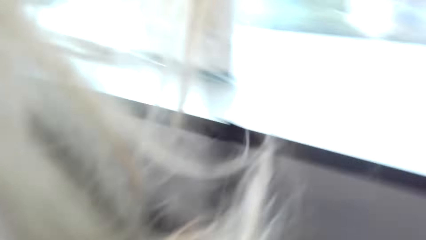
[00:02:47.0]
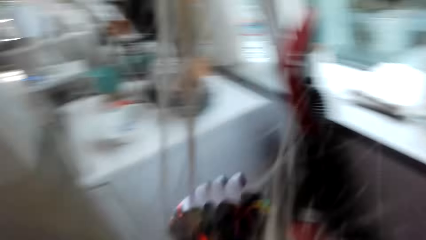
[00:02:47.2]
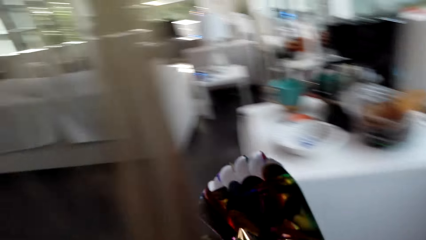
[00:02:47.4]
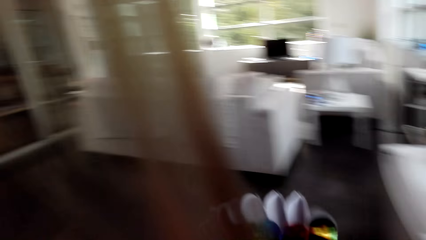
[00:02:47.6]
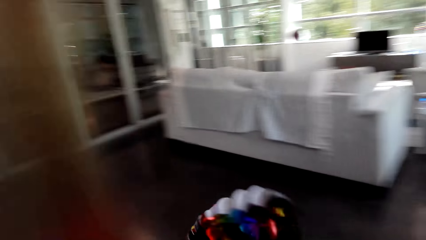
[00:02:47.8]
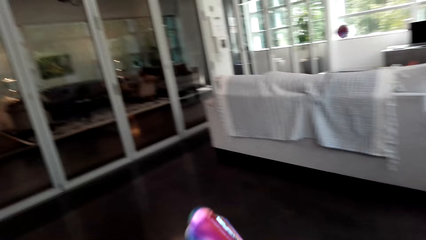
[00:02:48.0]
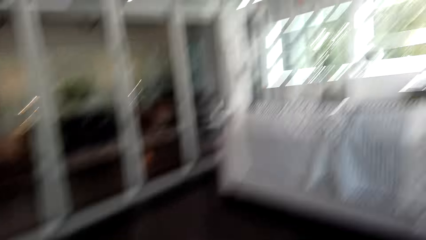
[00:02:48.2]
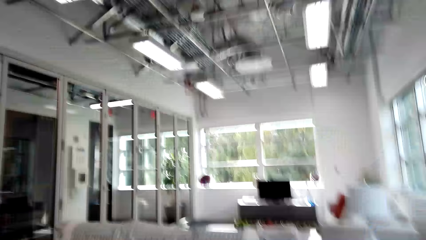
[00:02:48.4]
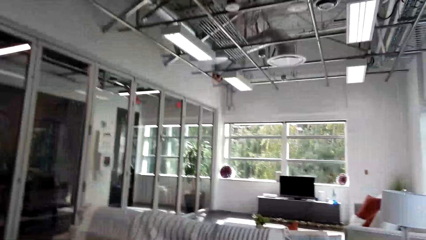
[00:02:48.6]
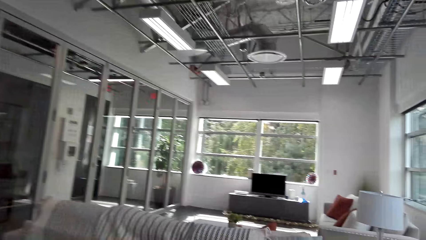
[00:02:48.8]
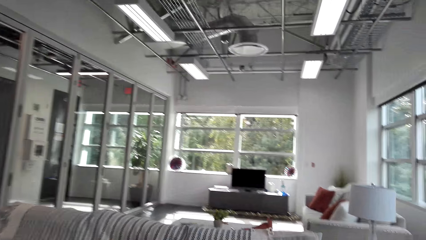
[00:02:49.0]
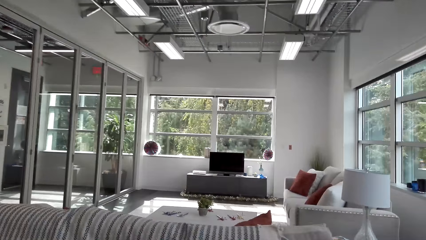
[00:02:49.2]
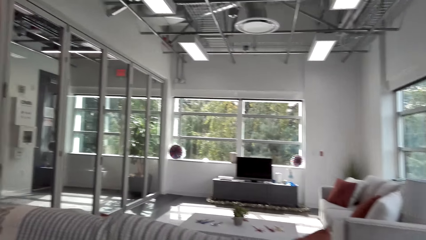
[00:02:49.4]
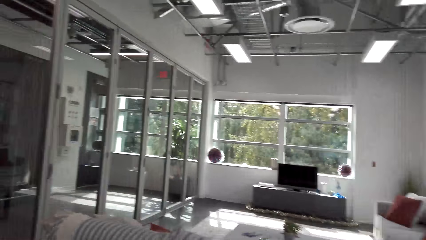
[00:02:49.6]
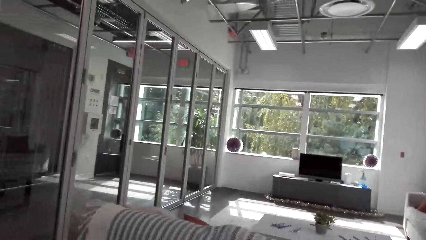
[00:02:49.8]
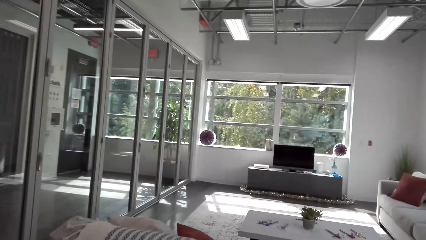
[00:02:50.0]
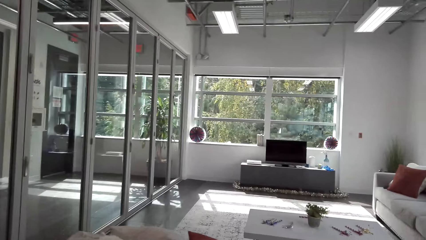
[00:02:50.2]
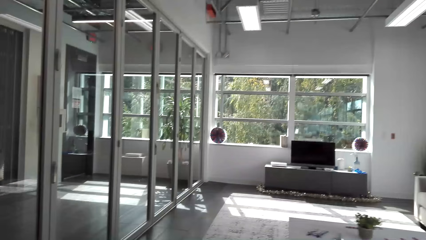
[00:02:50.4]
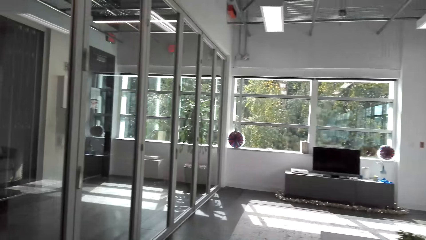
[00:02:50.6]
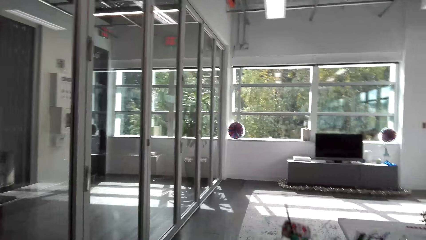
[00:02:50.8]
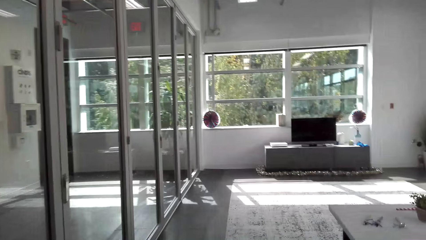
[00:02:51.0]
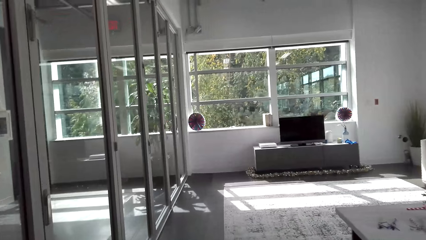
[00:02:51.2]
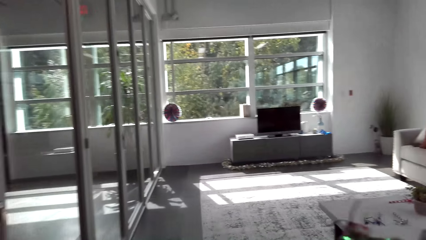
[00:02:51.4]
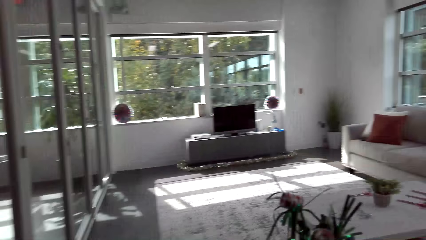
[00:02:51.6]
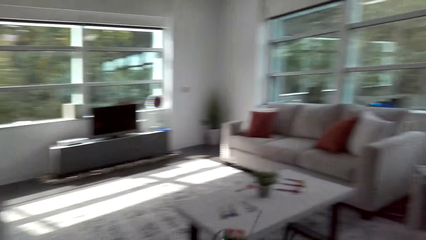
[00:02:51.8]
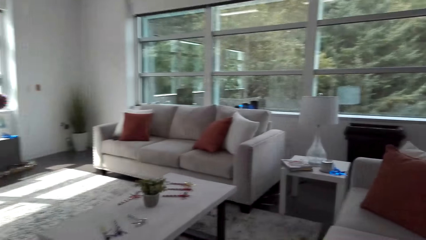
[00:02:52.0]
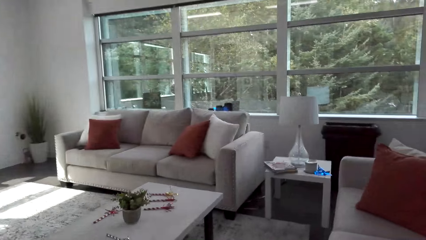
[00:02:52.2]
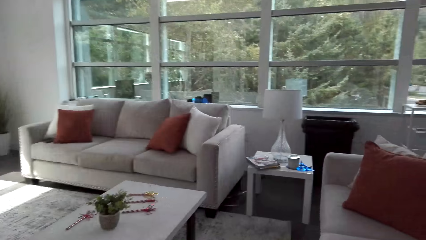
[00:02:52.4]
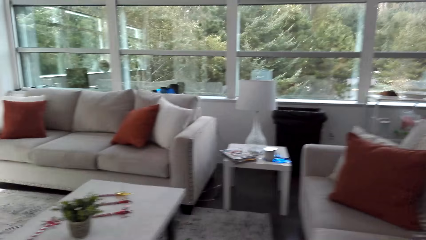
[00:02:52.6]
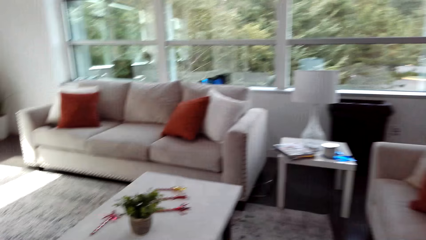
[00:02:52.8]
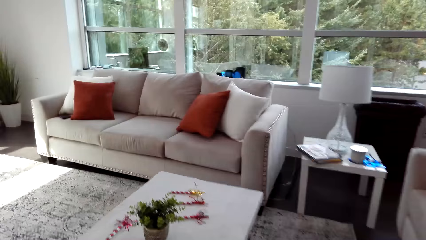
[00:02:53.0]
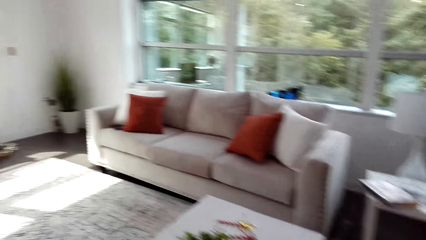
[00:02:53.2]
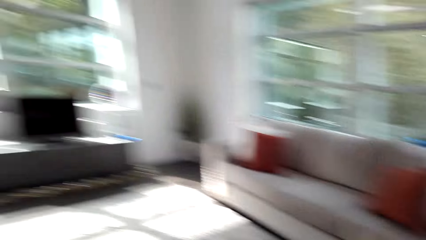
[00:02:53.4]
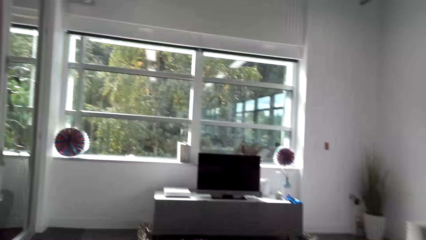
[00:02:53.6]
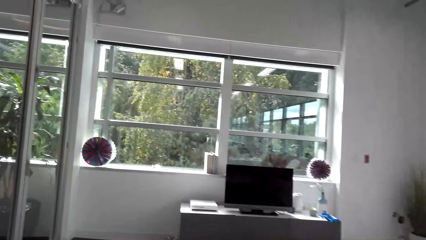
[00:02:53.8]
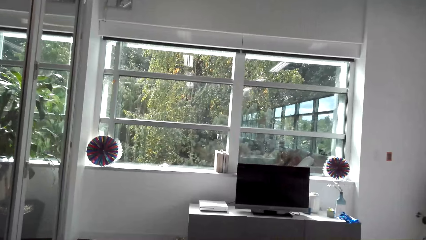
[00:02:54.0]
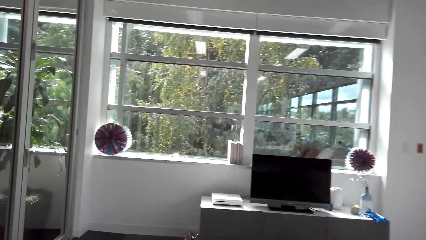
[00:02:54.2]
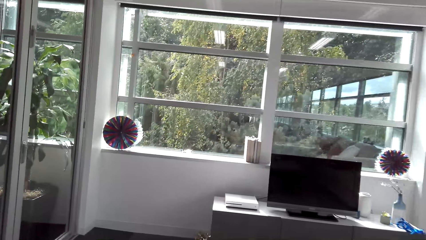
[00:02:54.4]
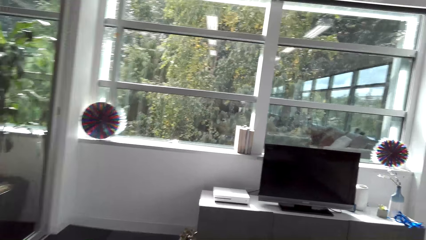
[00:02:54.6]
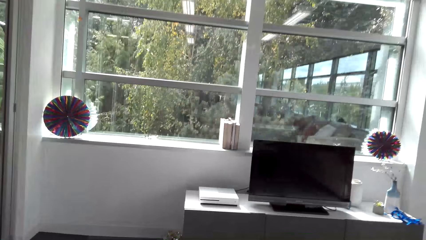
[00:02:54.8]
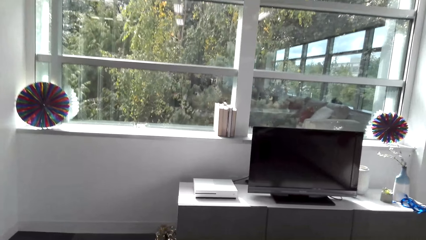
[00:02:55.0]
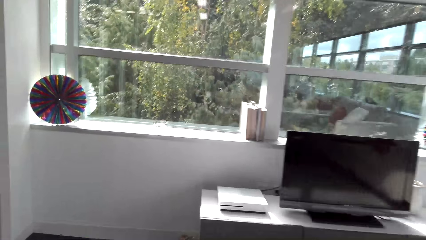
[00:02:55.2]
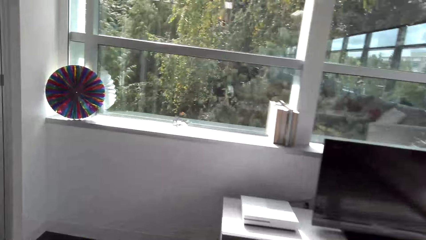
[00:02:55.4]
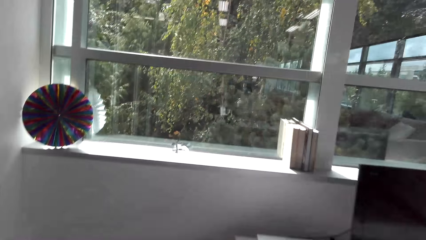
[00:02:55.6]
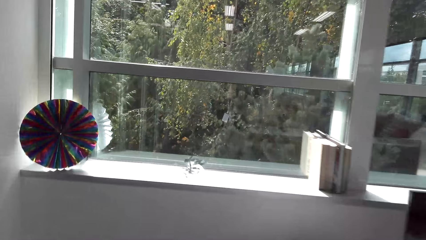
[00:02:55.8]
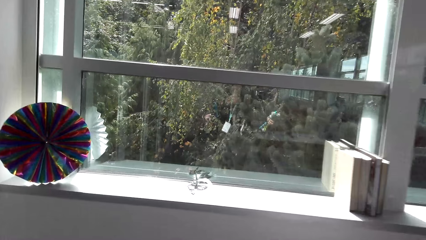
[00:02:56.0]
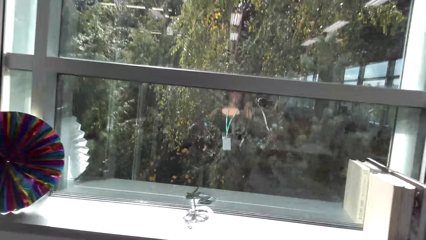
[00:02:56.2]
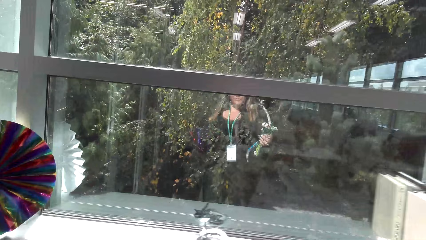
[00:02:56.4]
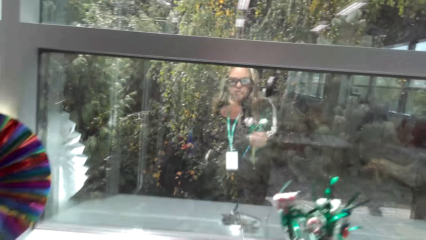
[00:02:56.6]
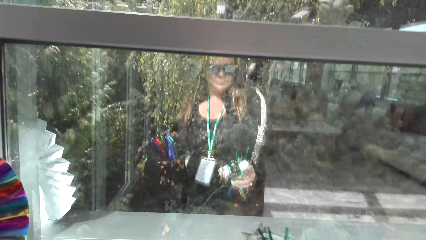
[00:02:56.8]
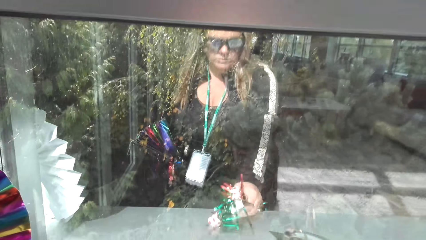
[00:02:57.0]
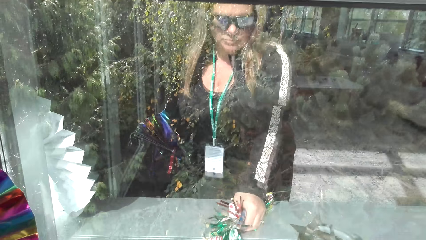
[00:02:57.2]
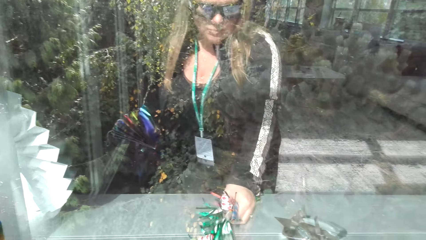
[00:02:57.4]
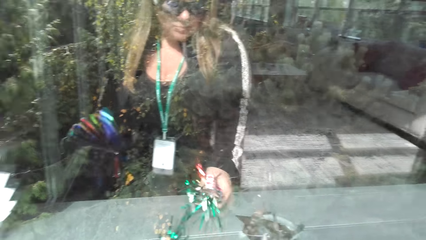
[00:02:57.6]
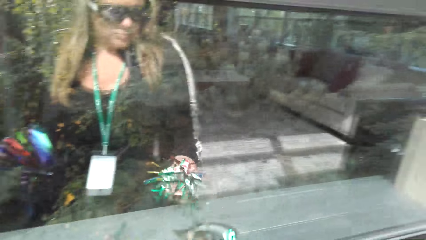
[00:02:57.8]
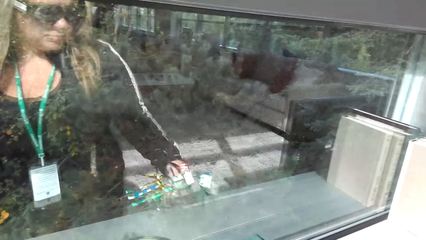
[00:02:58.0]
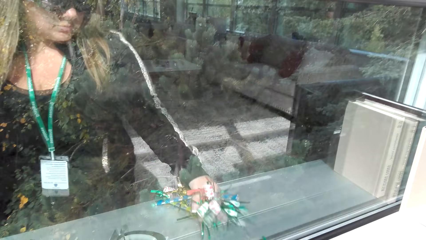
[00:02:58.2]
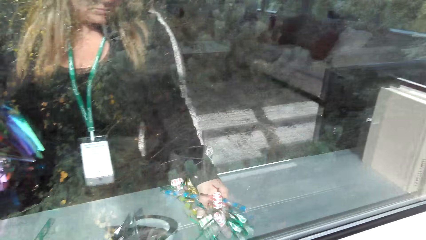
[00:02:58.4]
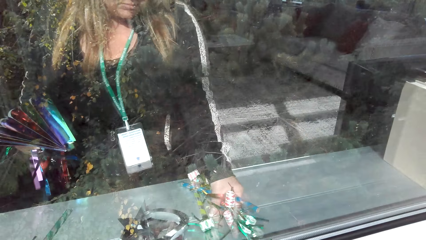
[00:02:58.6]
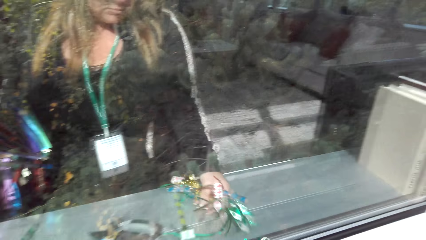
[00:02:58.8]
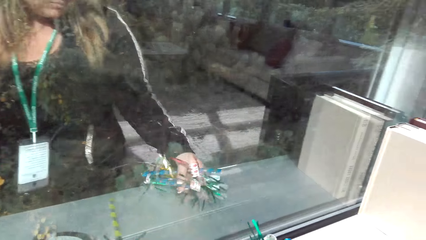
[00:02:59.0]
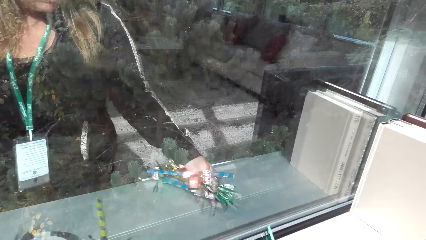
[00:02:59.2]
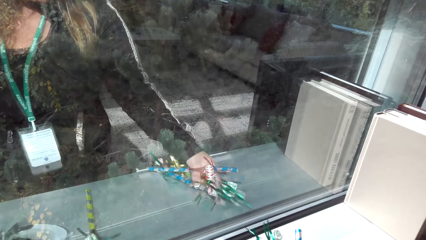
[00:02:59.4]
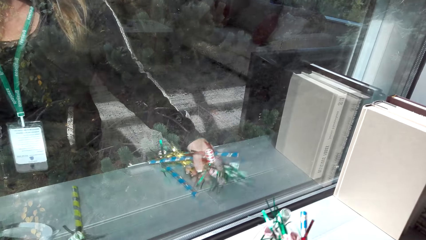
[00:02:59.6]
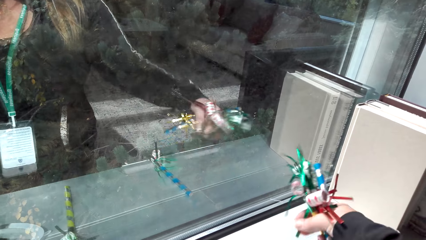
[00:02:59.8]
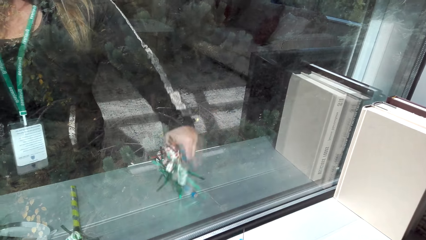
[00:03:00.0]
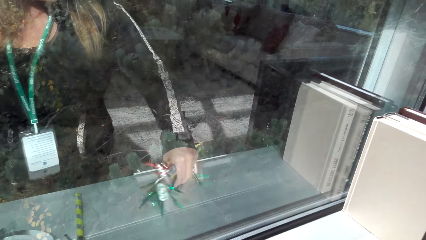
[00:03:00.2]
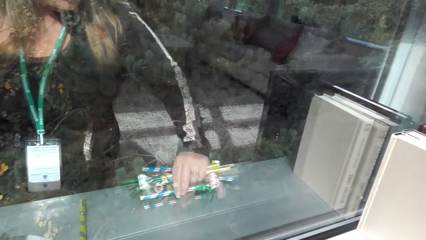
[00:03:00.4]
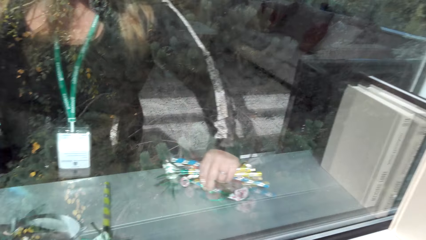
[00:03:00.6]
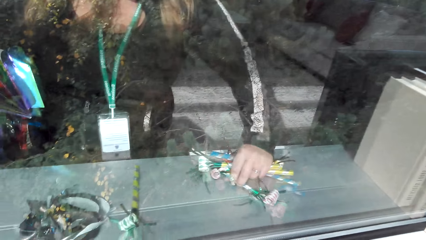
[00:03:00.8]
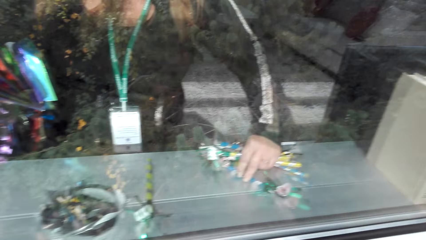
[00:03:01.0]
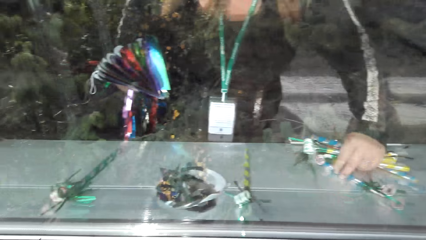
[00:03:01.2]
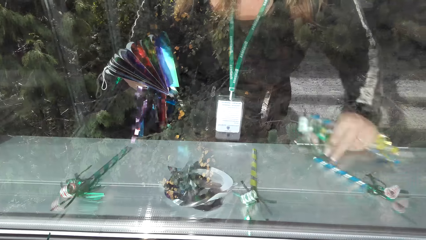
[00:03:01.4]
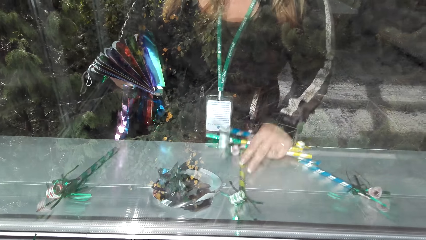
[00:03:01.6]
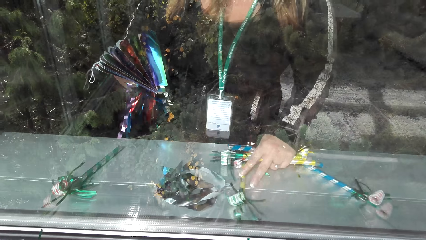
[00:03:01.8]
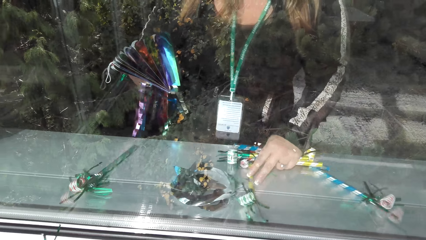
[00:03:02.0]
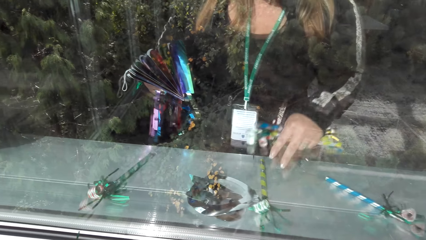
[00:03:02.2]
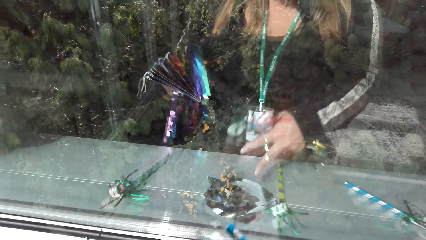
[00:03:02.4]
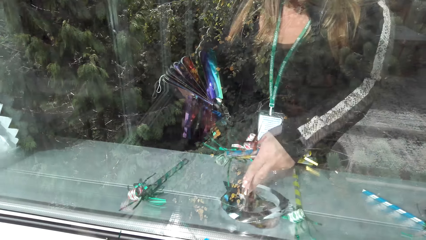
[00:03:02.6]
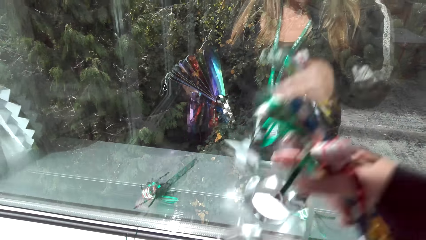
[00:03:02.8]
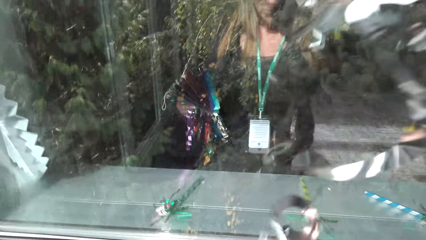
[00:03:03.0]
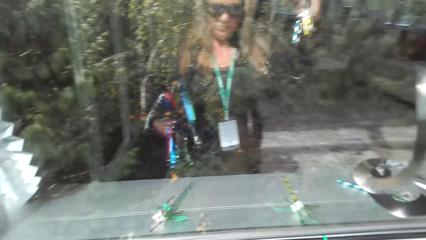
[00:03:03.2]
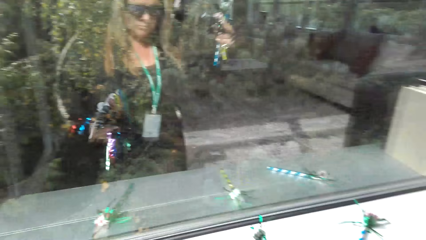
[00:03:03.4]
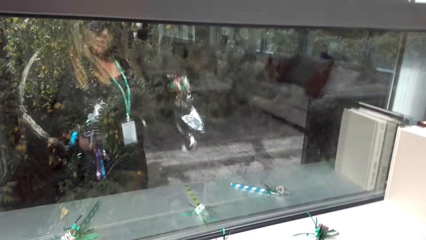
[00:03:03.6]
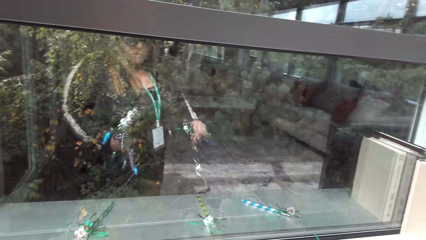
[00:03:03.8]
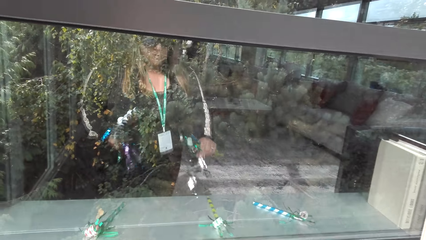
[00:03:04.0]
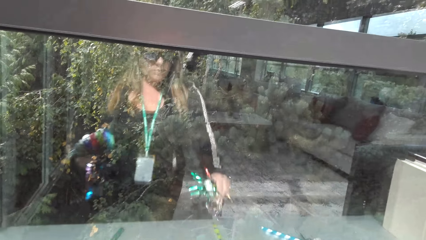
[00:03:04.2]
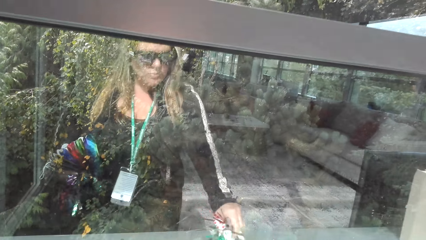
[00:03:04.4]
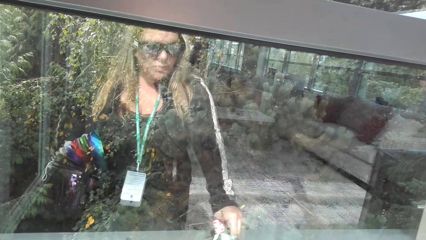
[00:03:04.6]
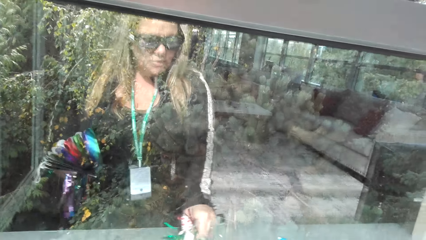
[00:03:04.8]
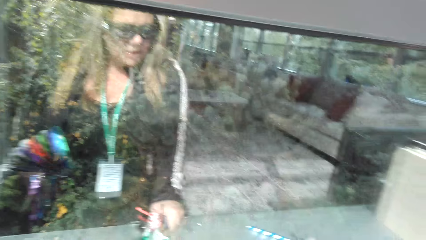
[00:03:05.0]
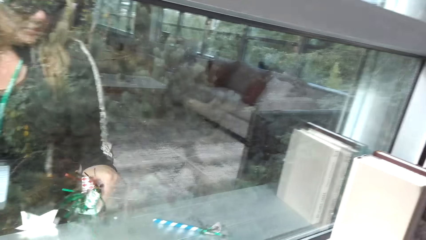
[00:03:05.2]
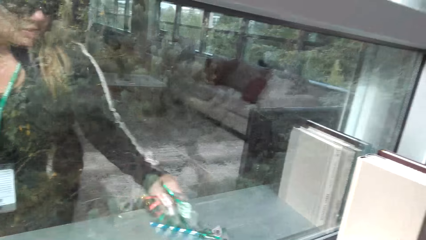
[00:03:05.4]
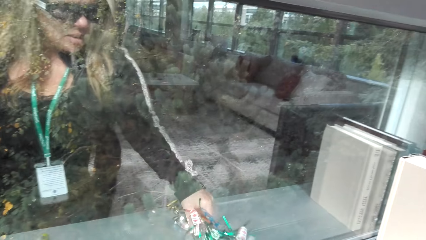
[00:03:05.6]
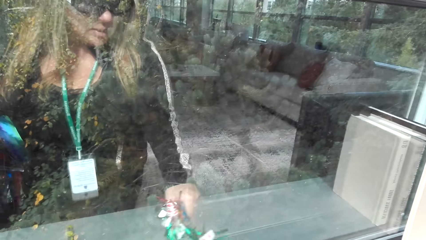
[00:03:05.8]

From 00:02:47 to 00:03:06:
The camera wearer walks around the room. They place the decorating items in the window. They decorate the room with the glitter sheet.
